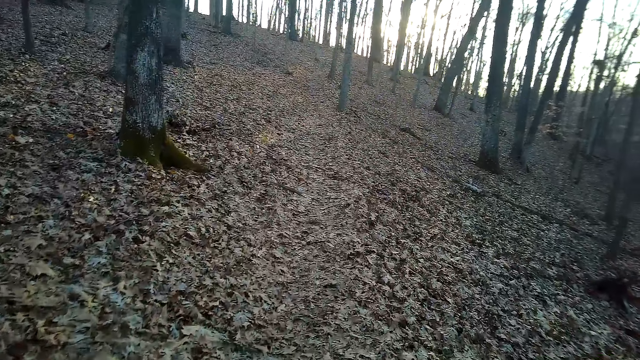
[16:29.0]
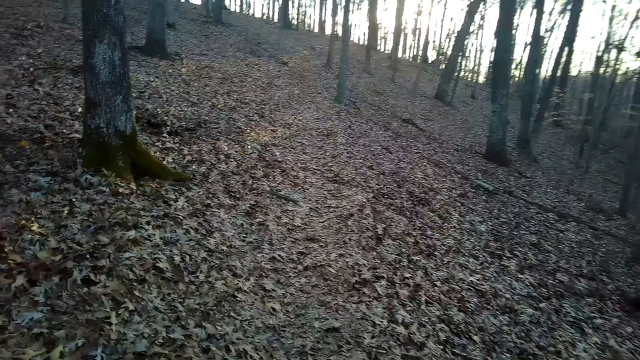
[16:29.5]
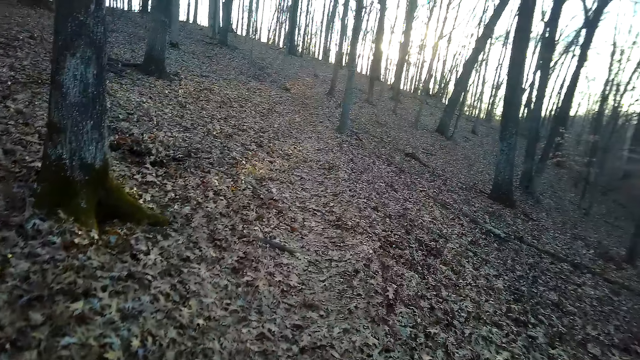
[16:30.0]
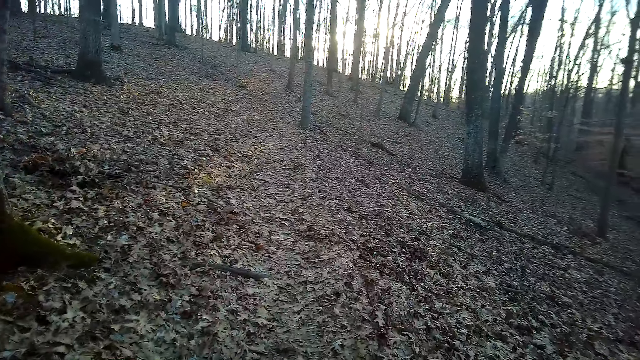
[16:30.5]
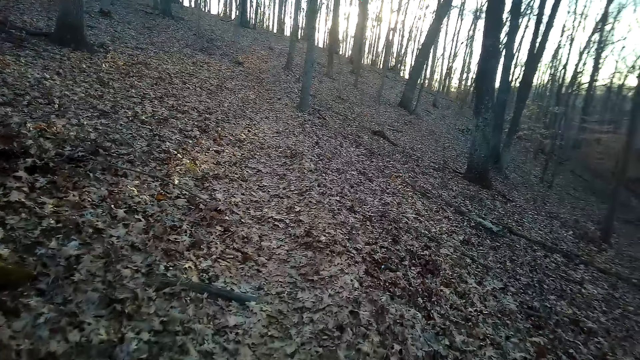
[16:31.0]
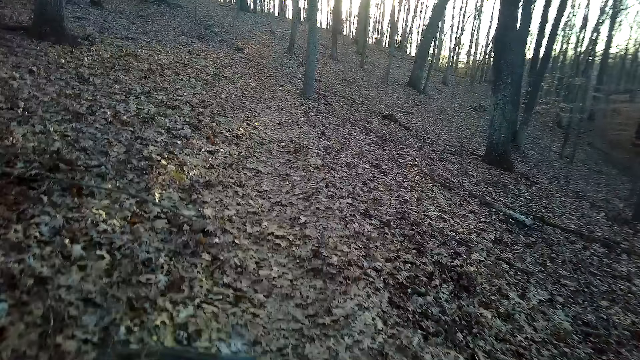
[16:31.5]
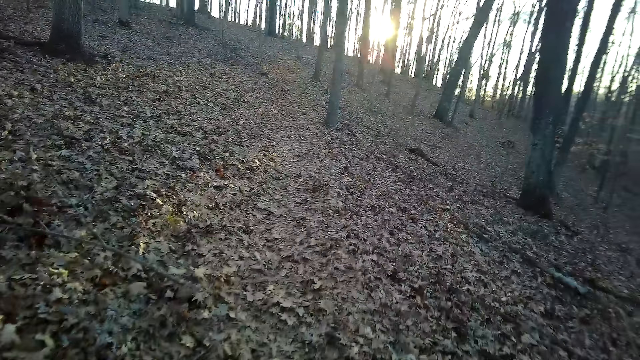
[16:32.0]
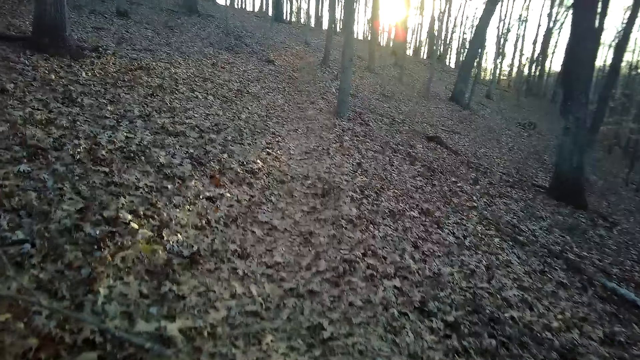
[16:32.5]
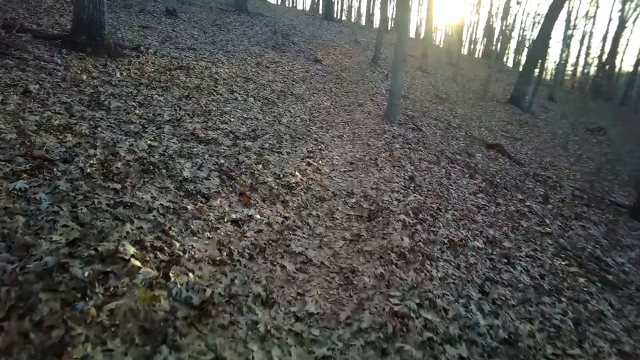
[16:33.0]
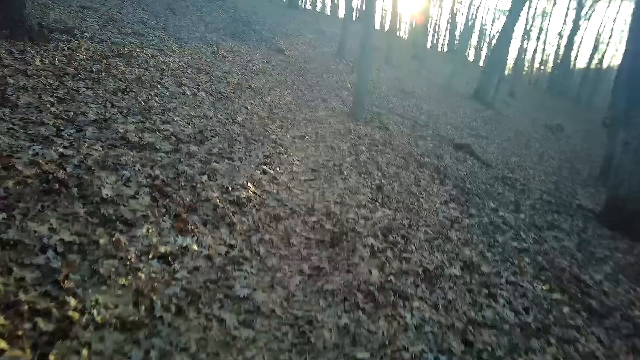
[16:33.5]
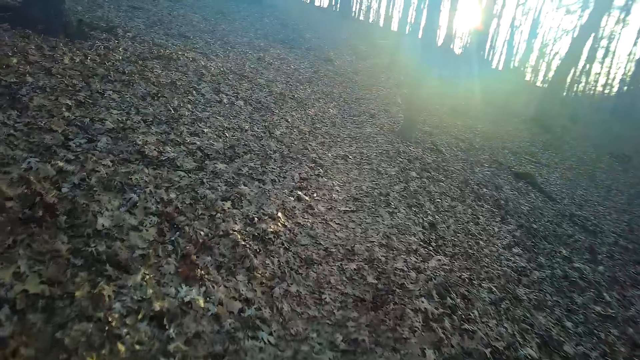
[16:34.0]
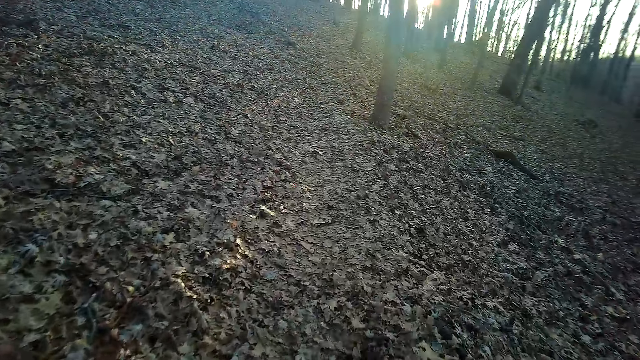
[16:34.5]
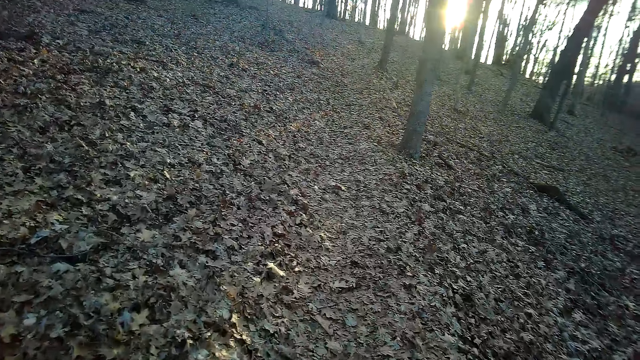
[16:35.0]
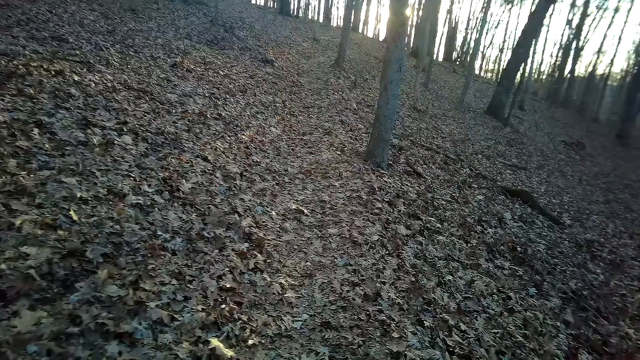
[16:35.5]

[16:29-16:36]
The camera wearer coughs.

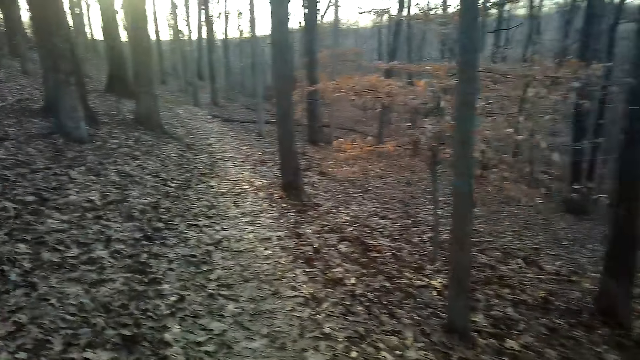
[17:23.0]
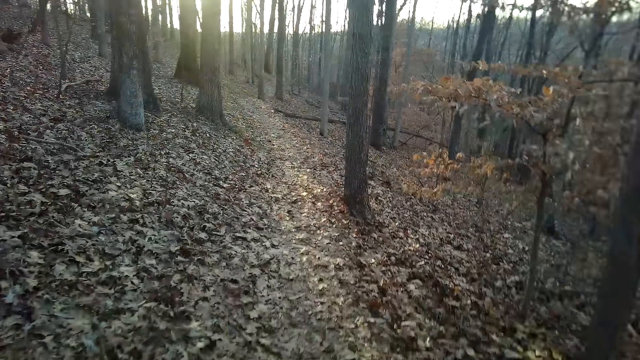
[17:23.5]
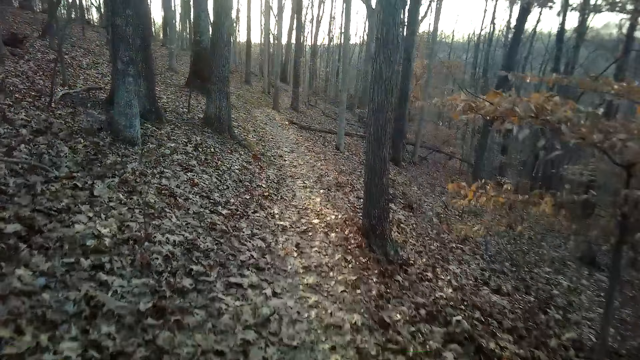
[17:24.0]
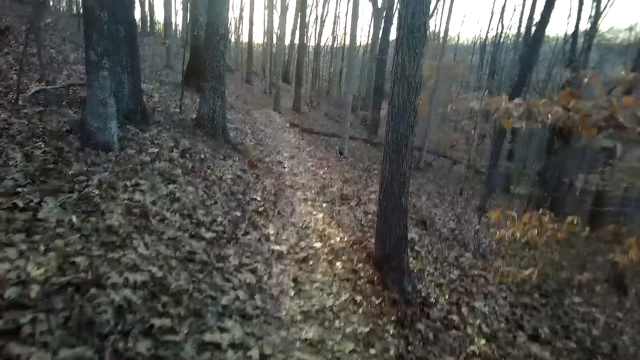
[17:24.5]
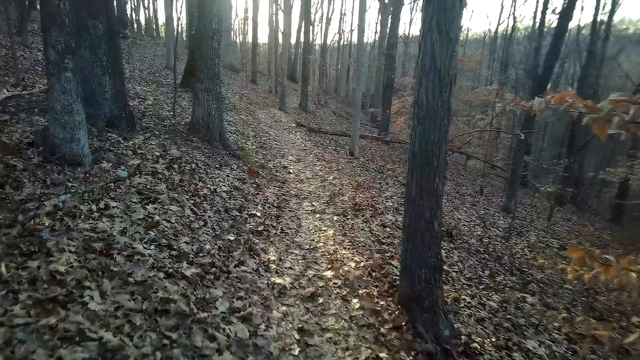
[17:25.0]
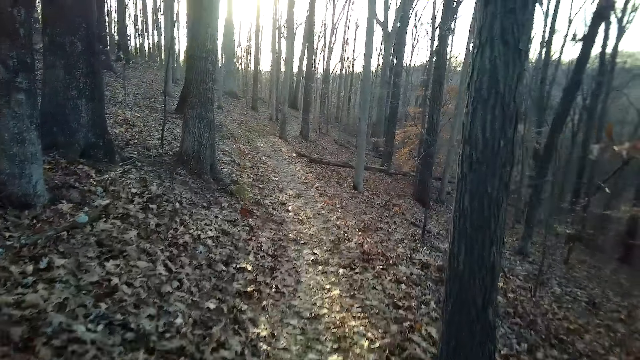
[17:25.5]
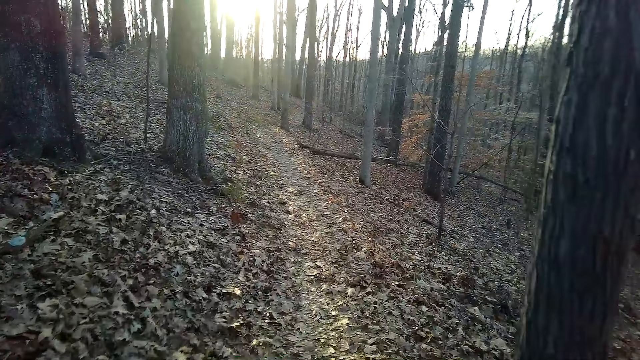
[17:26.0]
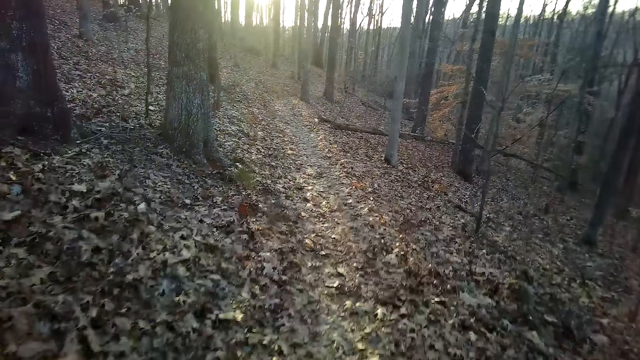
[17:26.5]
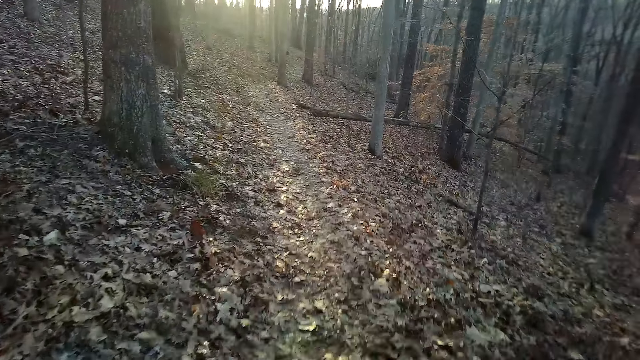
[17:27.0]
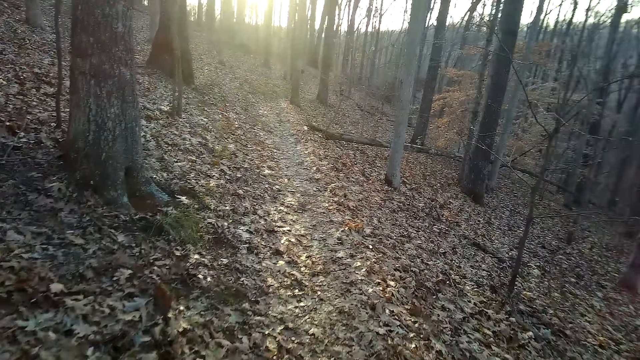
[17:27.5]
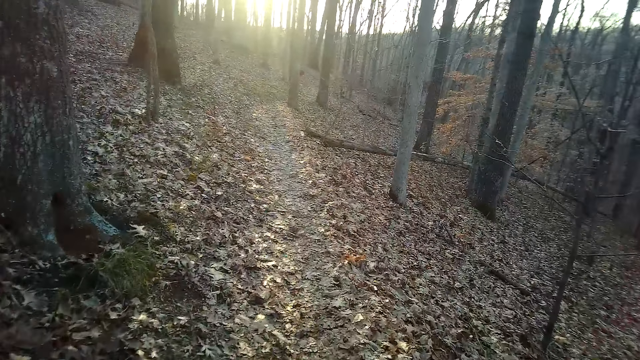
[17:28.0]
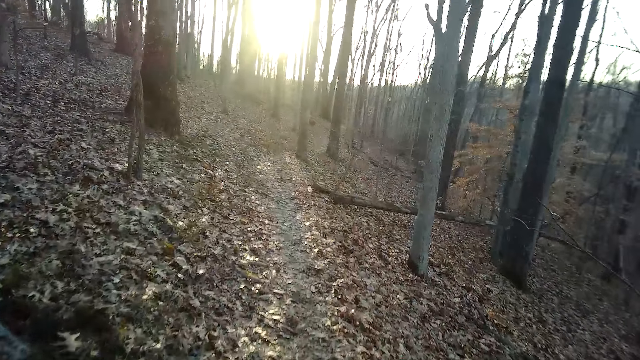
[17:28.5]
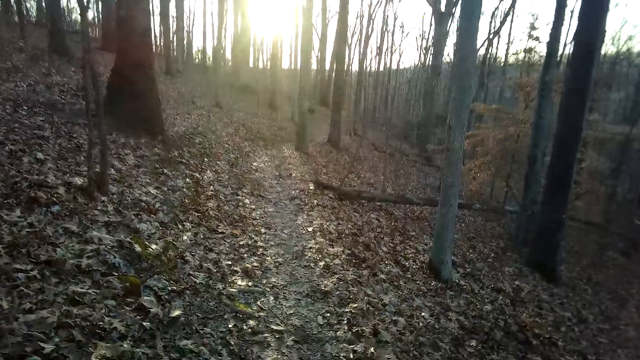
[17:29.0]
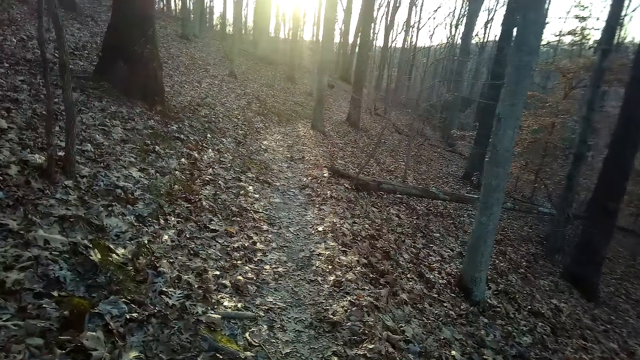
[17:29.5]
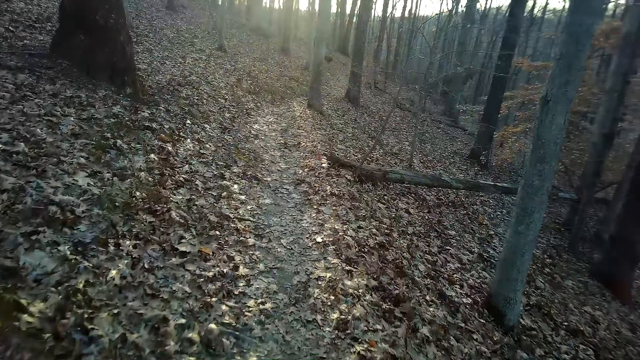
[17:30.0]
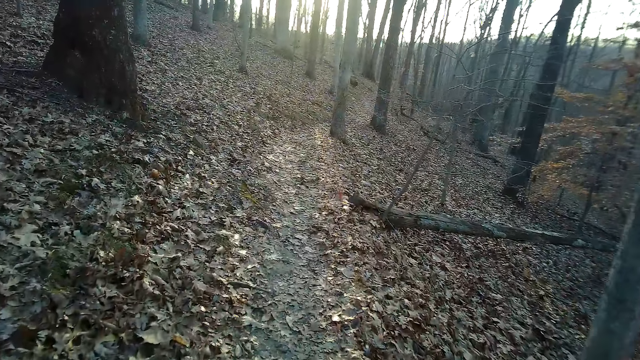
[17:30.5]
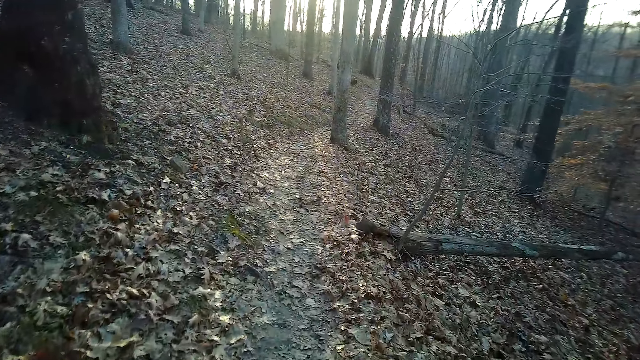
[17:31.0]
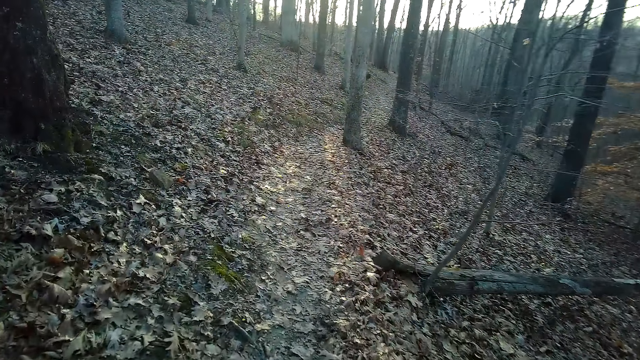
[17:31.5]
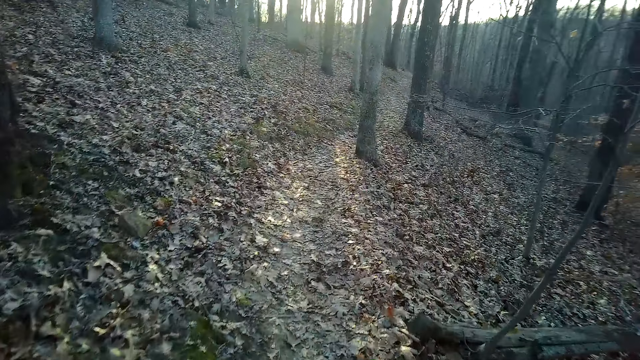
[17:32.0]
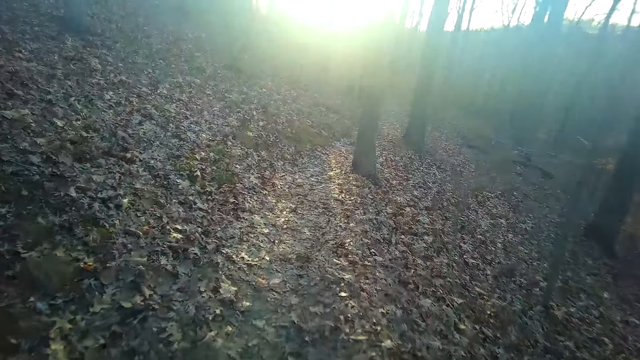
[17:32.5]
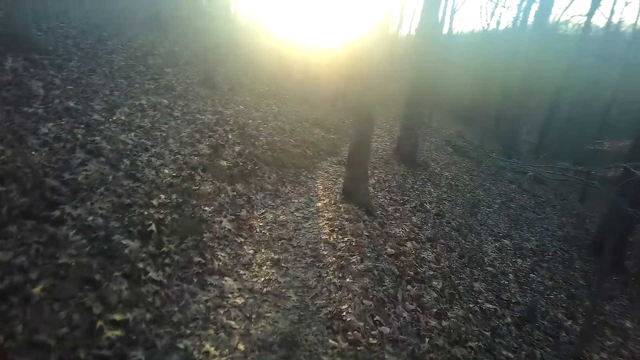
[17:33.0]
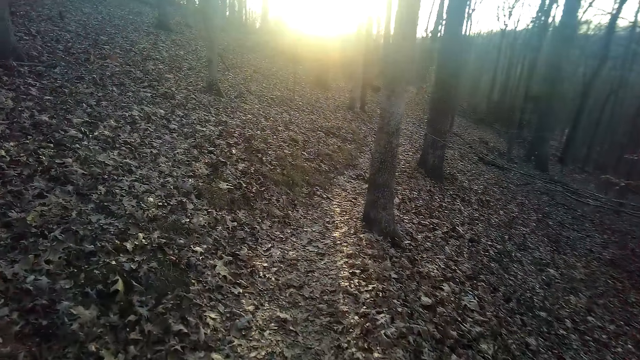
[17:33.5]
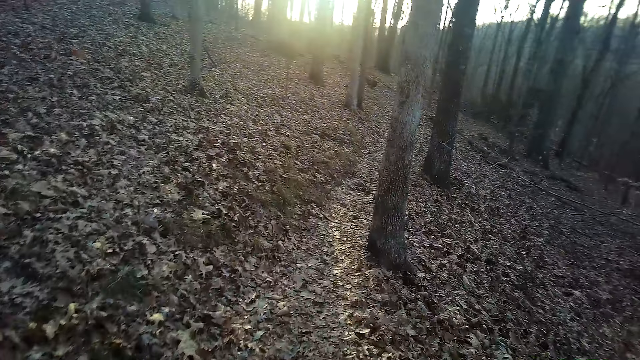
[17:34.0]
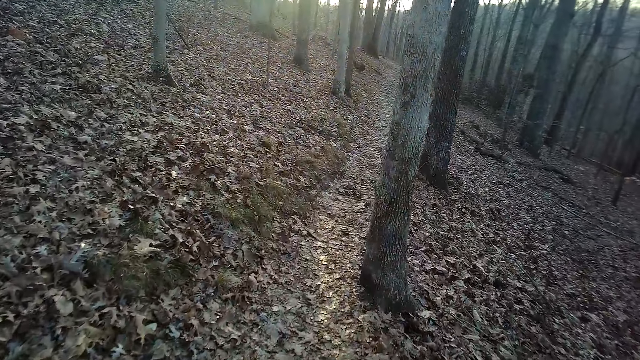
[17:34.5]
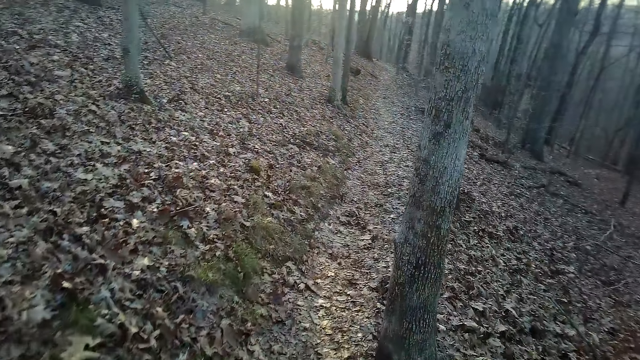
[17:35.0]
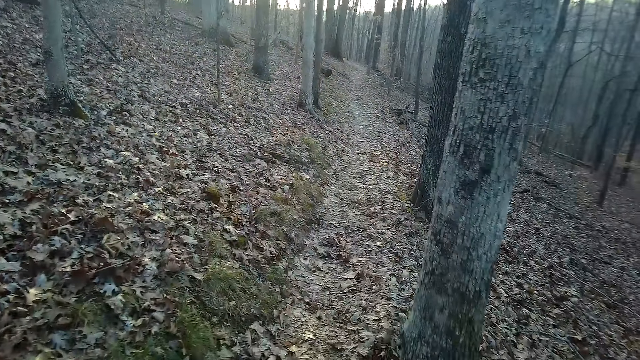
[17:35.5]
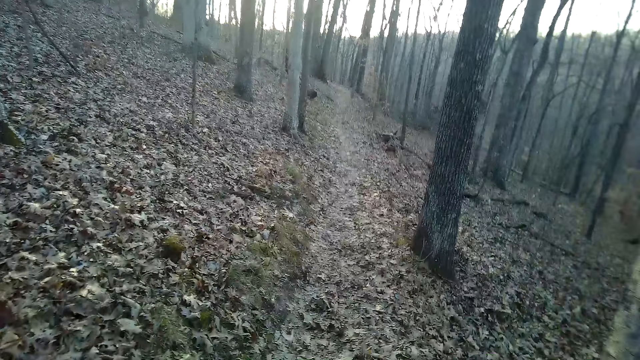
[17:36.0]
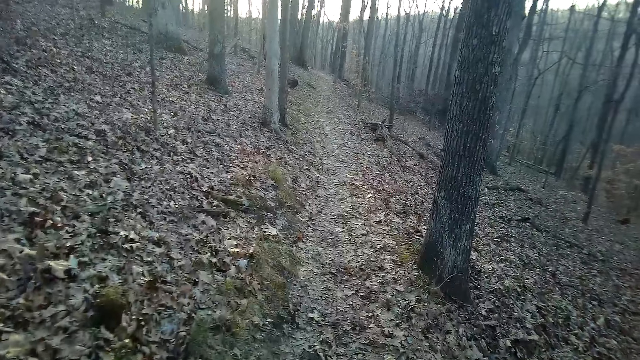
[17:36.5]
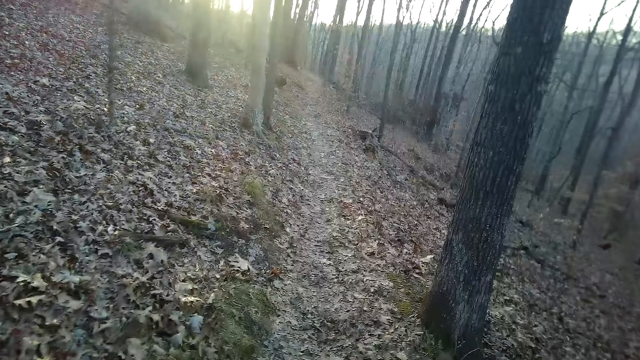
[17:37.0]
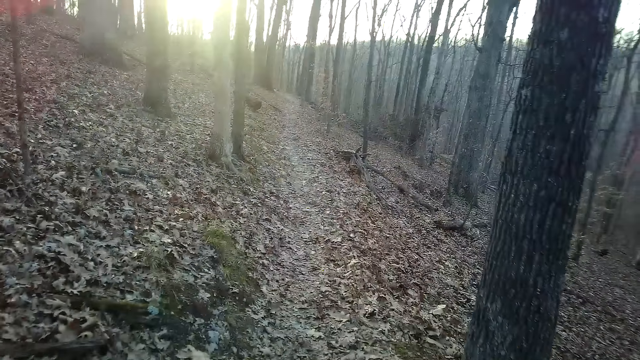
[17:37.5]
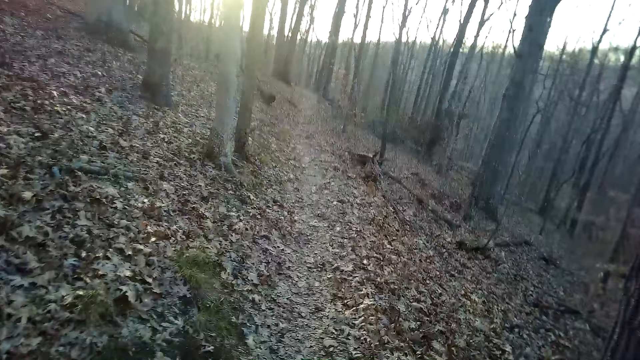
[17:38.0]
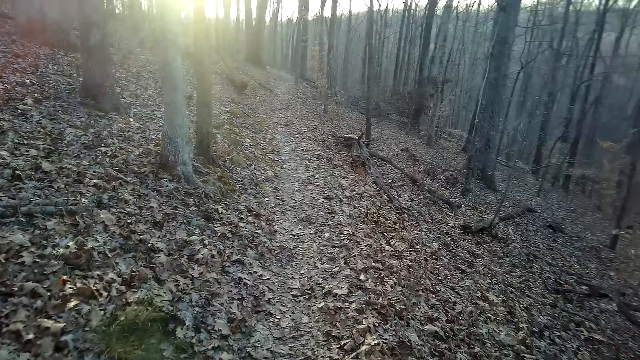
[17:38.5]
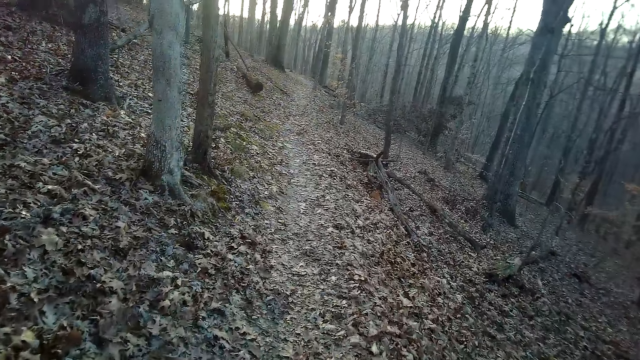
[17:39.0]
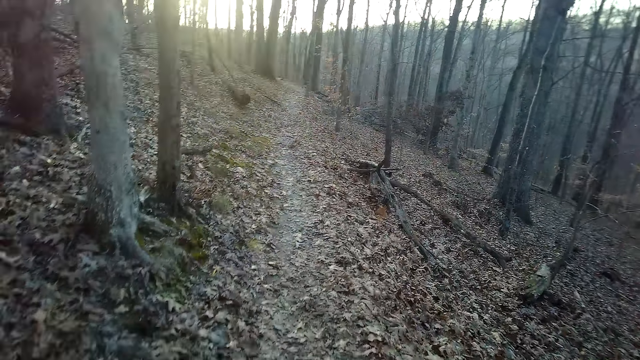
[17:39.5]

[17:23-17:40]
The camera wearer walks down the forest.
